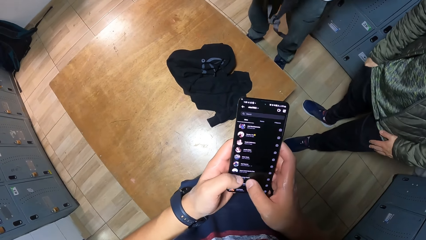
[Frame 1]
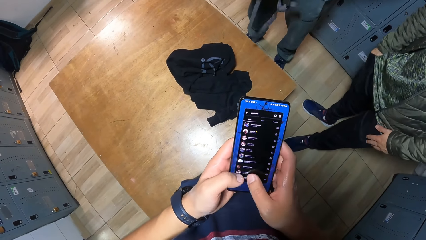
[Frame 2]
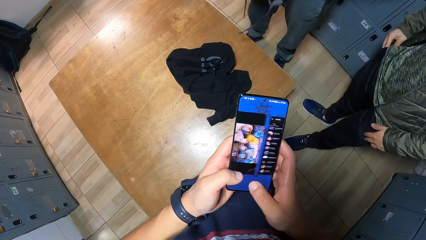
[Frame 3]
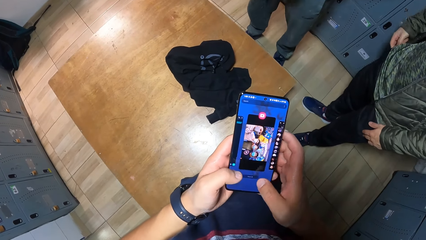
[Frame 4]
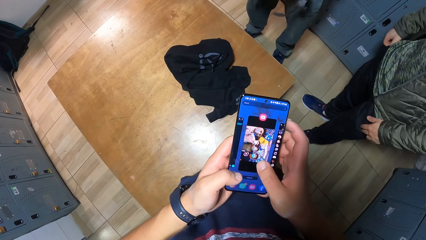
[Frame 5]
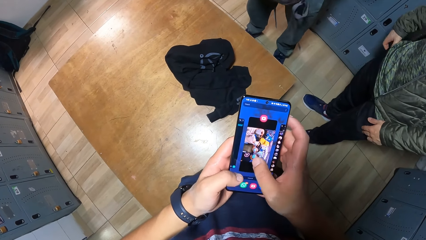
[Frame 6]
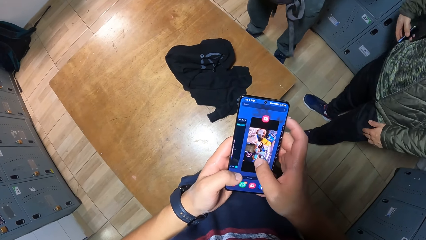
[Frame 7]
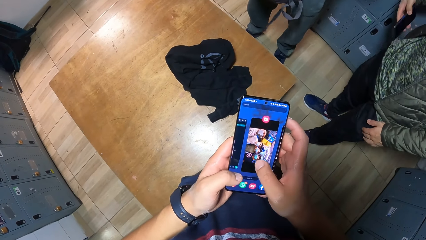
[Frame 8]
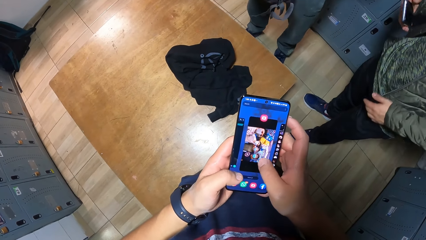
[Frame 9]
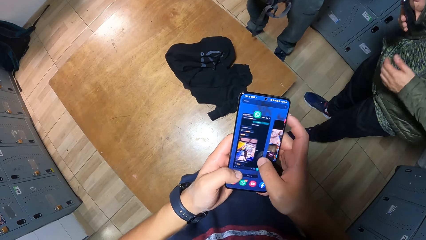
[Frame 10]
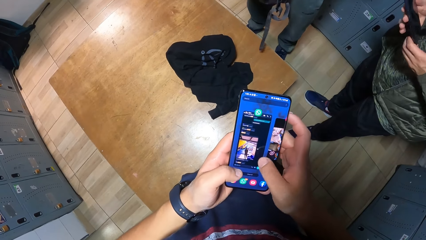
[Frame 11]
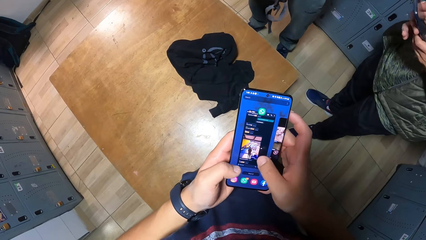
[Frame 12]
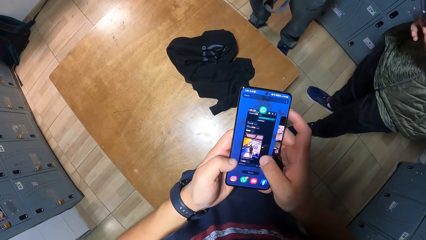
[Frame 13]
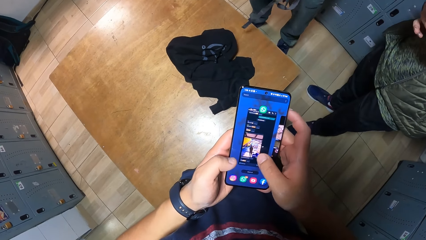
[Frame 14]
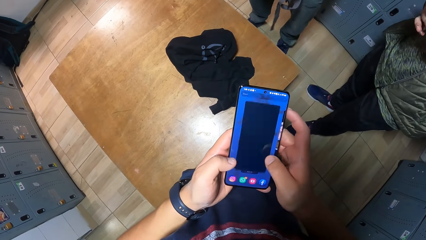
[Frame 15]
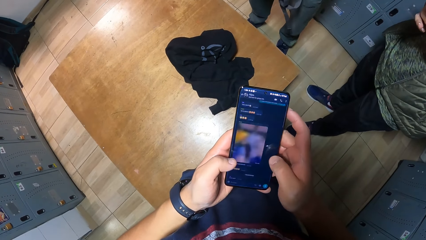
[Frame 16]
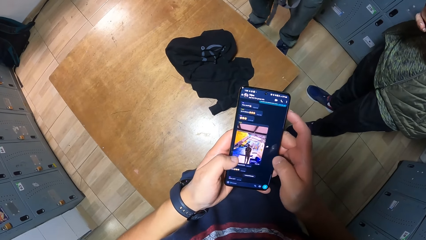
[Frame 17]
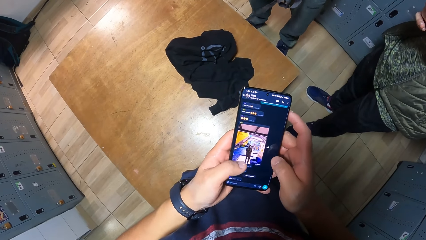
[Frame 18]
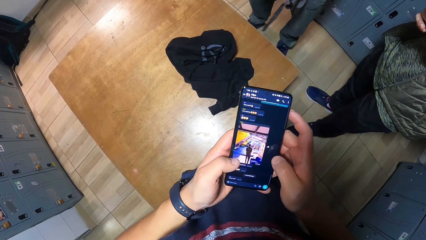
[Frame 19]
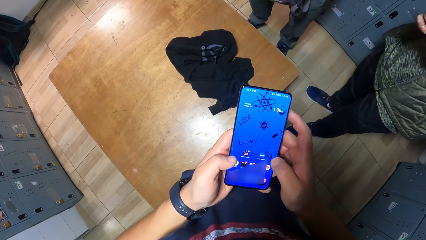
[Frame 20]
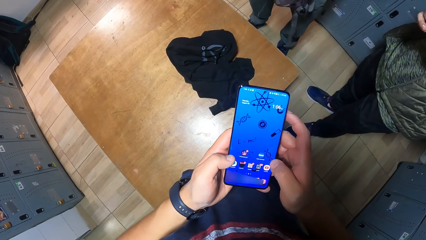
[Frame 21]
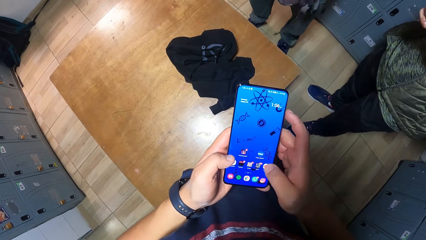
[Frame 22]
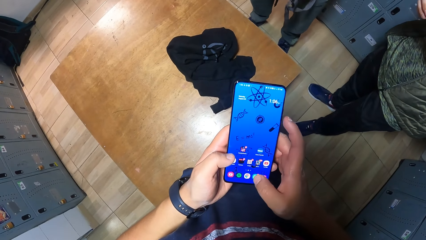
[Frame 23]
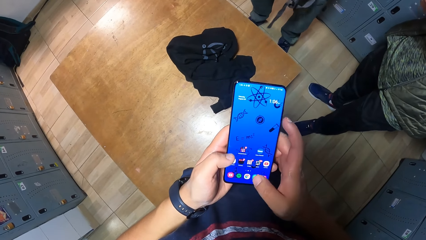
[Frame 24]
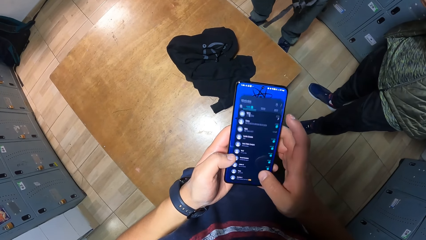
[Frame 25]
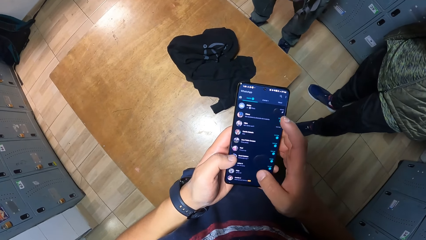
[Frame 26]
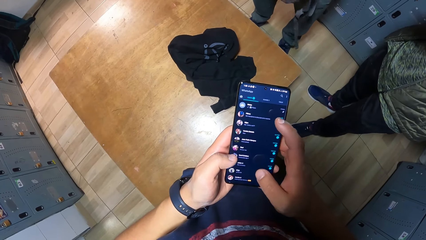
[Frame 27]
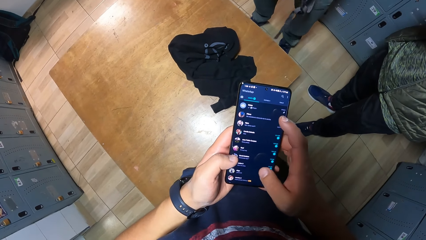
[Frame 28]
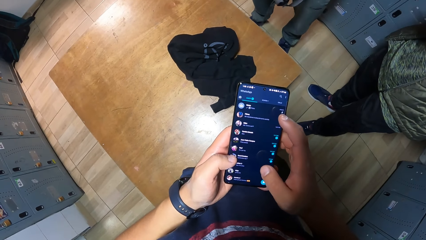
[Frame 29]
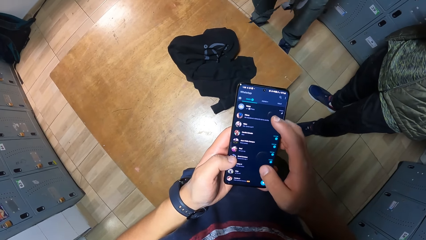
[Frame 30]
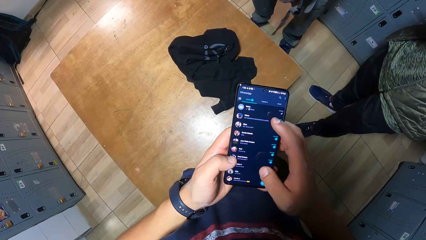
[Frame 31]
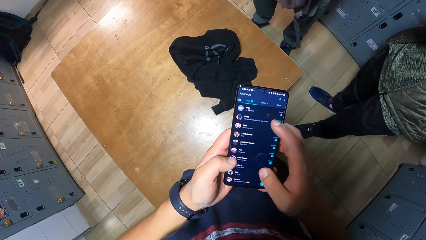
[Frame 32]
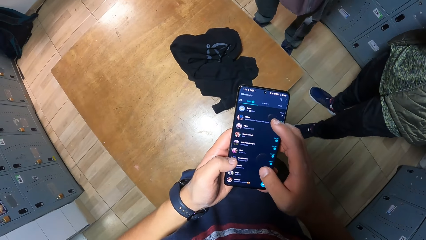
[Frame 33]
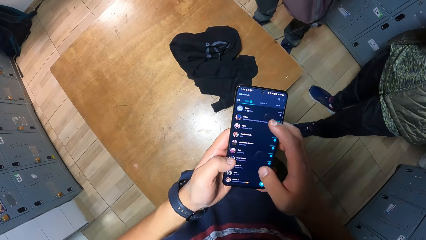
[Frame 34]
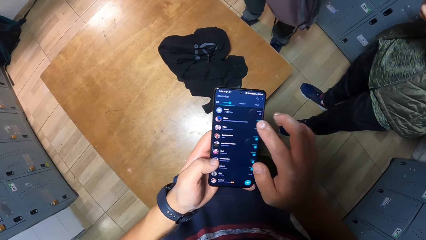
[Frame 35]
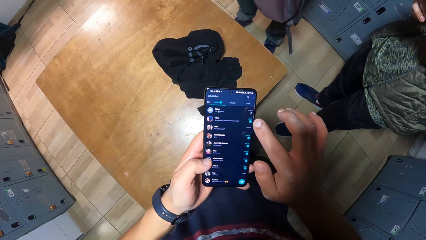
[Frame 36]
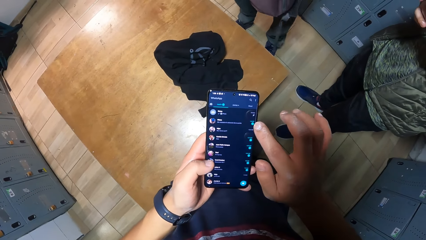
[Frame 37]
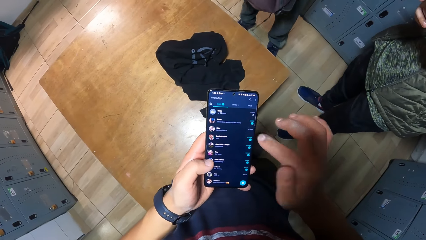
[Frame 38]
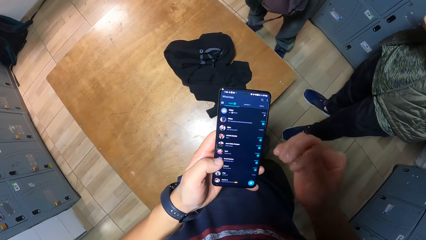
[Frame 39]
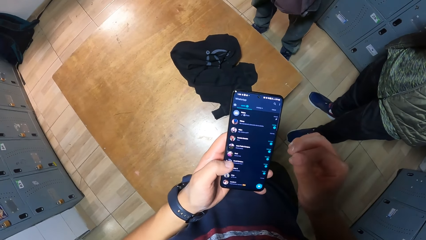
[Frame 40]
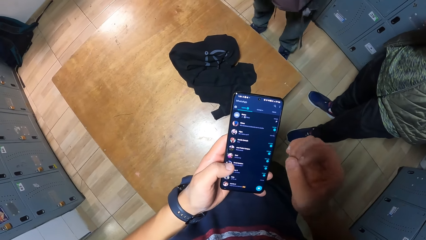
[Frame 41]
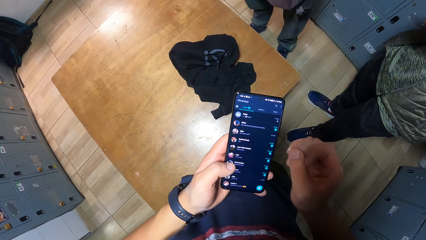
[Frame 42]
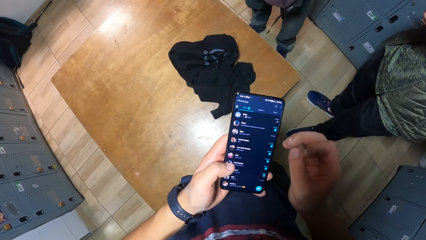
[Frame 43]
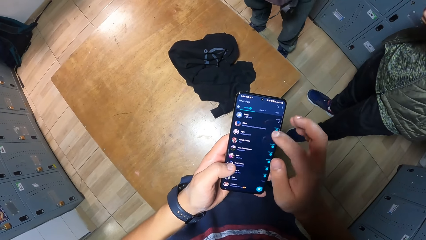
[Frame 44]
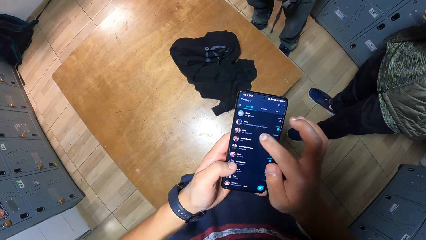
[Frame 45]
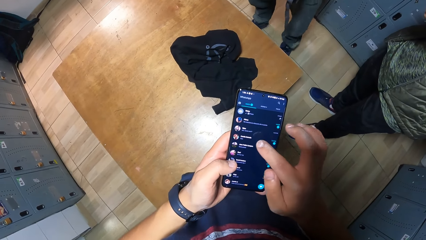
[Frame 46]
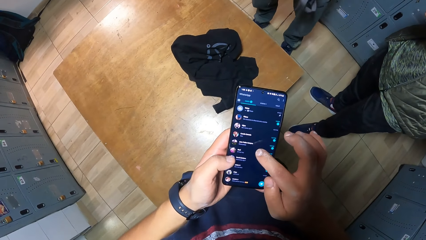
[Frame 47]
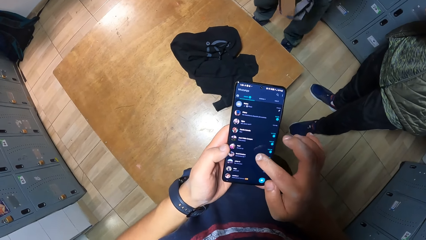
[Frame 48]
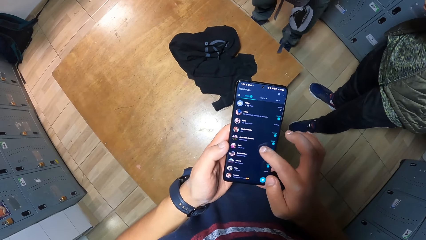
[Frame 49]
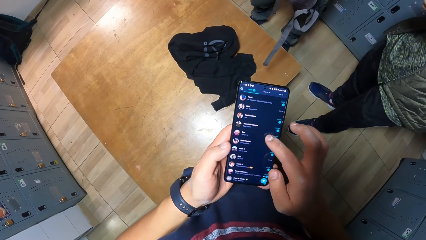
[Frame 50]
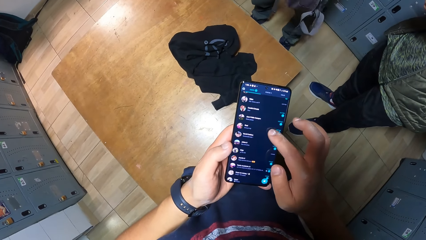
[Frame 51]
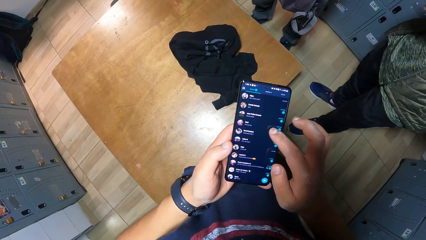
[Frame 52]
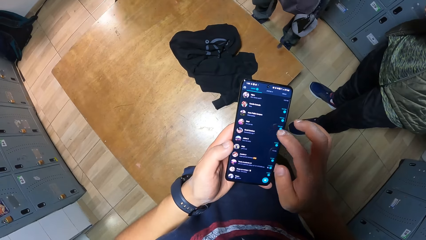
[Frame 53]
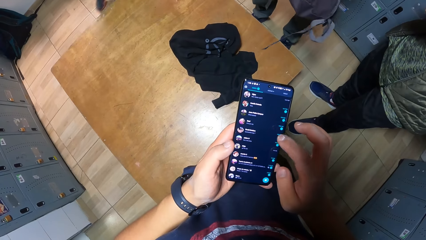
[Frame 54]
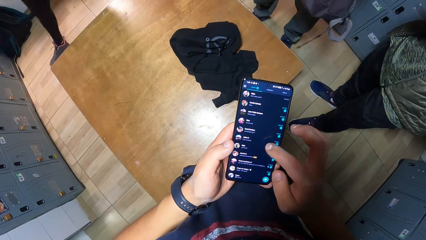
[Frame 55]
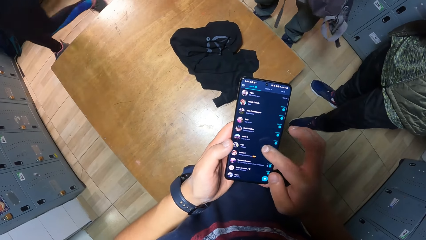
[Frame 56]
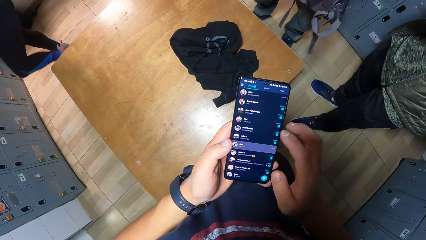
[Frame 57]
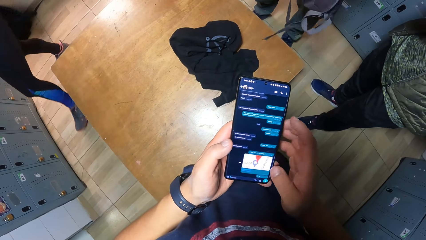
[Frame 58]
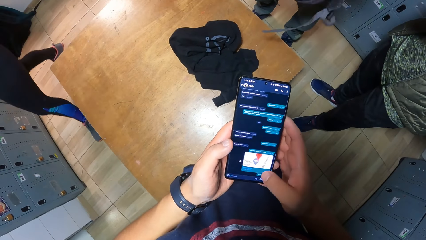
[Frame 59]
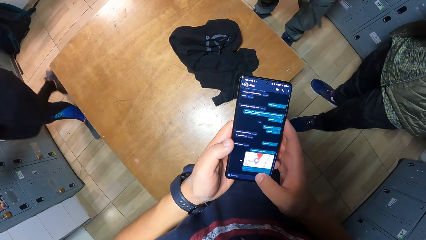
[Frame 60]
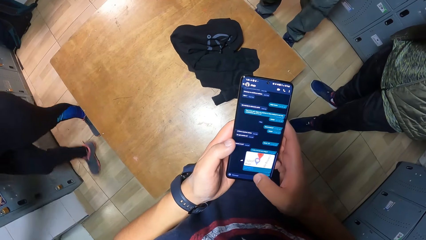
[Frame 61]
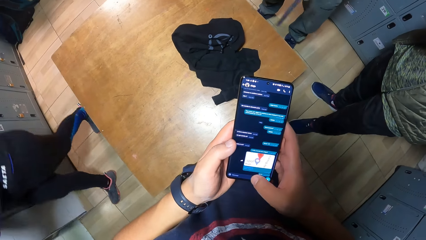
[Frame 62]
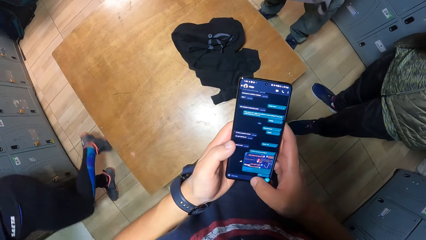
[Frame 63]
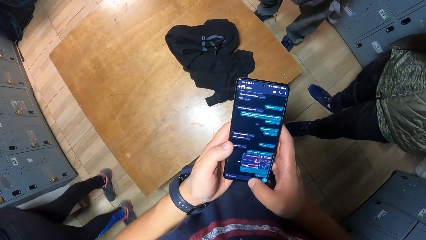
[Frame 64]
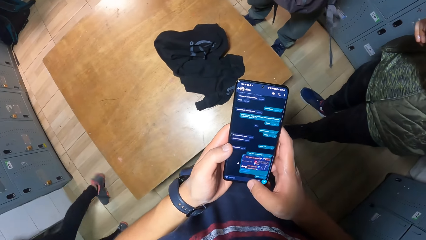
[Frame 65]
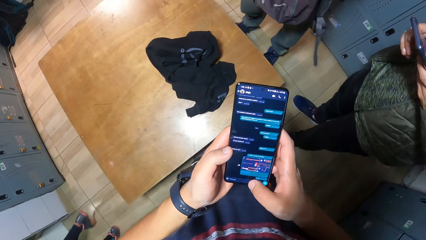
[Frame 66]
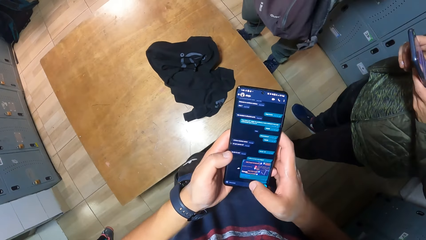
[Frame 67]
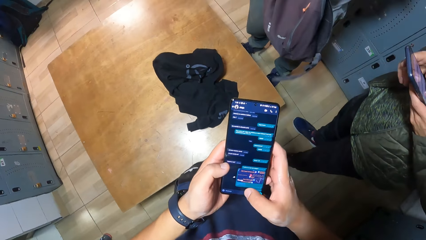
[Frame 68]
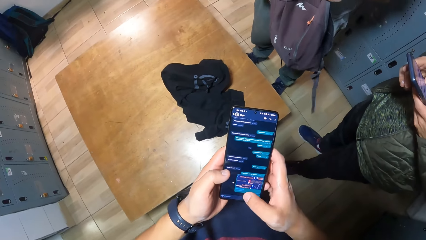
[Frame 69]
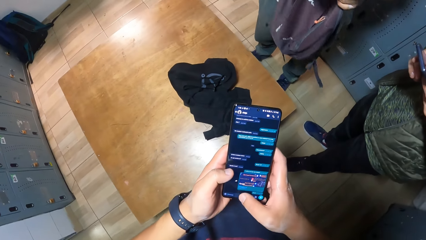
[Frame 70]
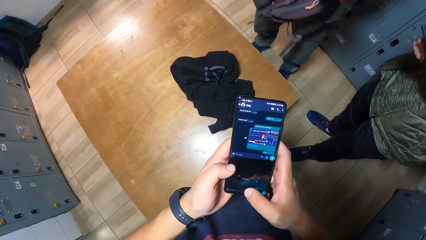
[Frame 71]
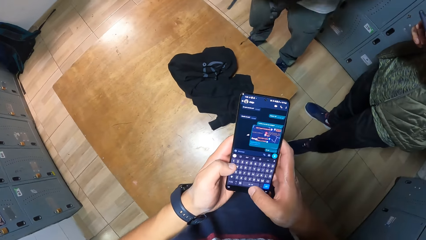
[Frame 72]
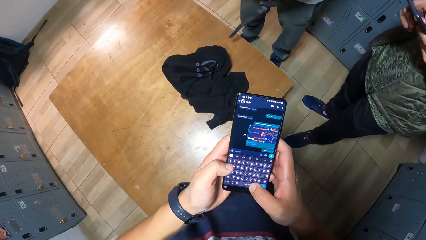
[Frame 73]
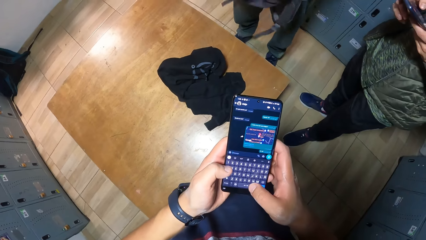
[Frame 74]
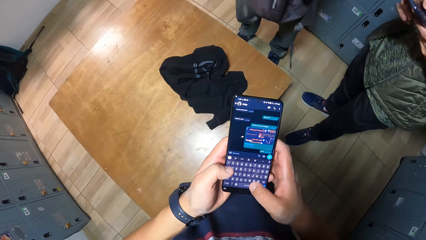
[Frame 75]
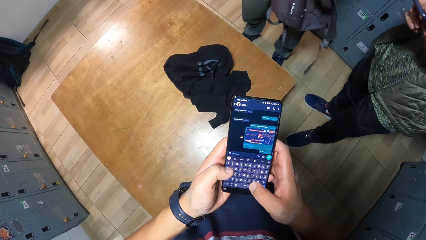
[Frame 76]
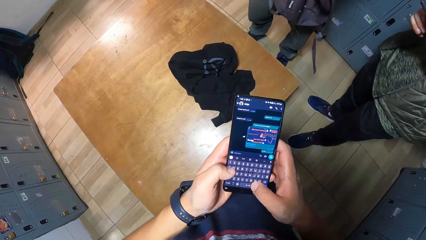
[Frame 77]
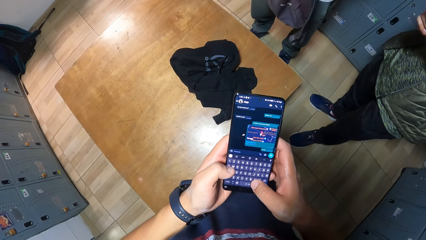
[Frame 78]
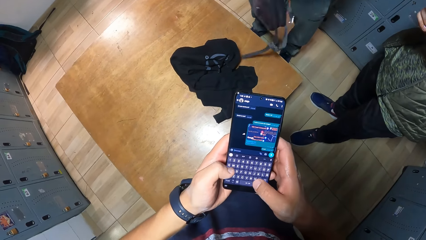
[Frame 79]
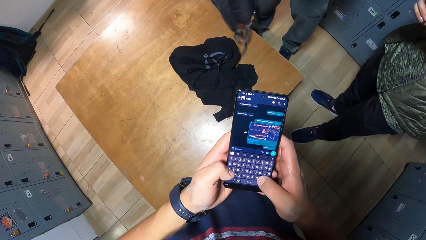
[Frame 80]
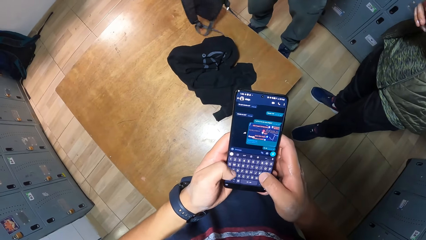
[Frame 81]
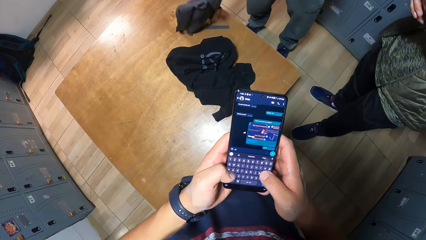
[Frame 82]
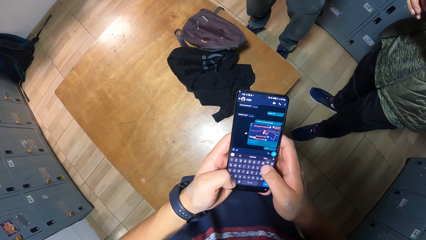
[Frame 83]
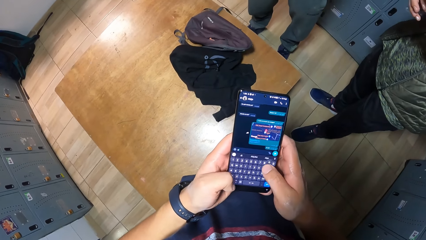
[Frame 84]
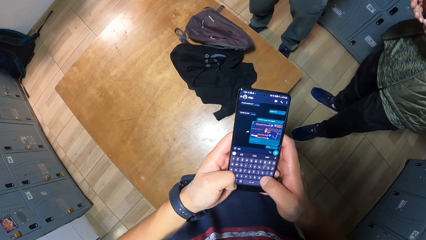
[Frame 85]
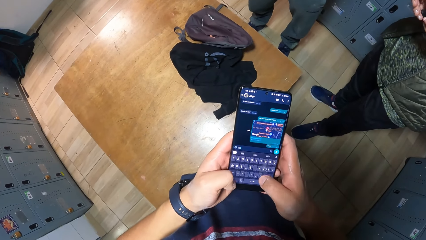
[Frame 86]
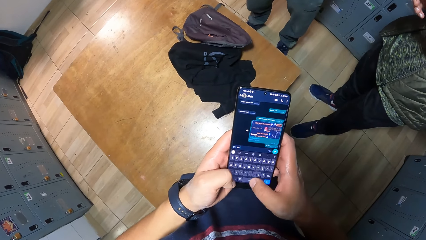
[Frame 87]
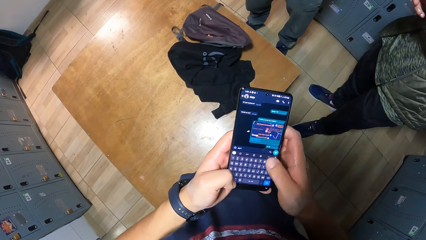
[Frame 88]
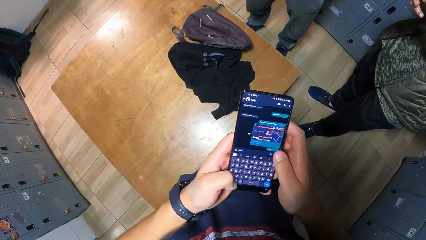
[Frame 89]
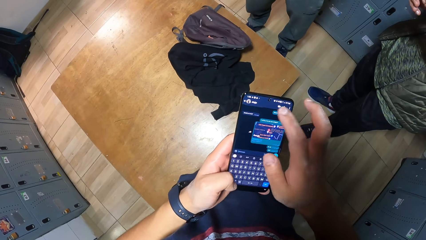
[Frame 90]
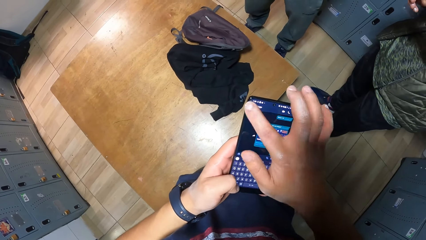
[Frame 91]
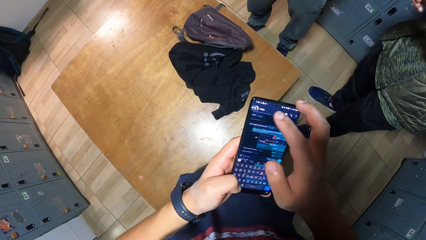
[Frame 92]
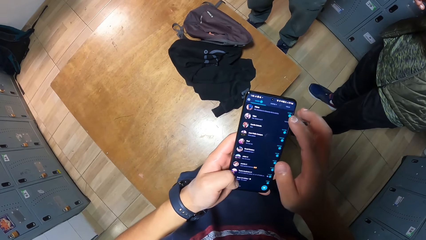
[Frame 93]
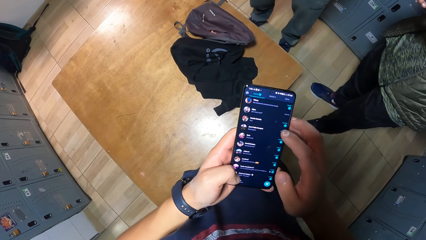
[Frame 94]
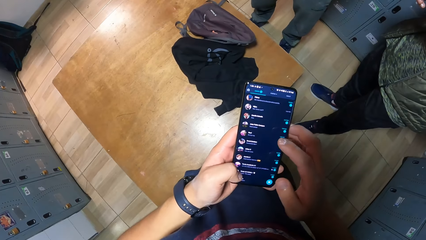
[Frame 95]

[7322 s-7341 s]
A man brings a phone out of his pocket with his right hand. A woman walks past the camera wearer out of the changing room. Another man drops the backpack in his right hand on the table.
